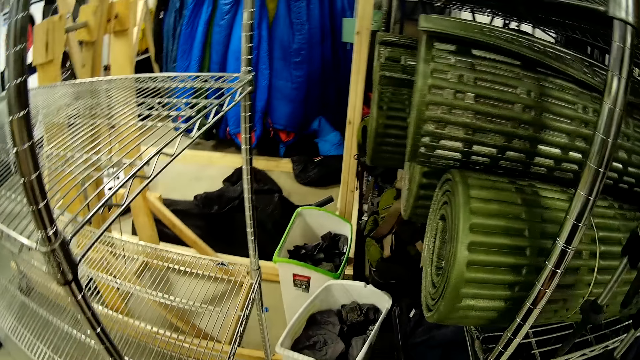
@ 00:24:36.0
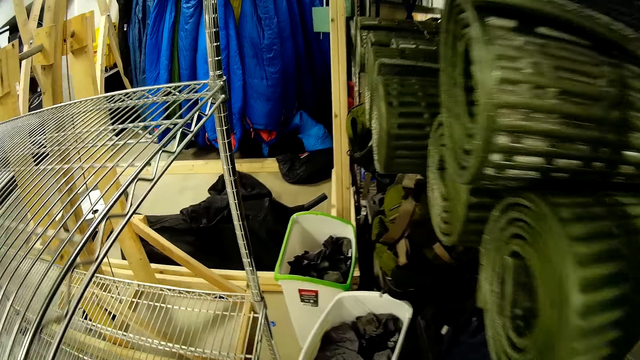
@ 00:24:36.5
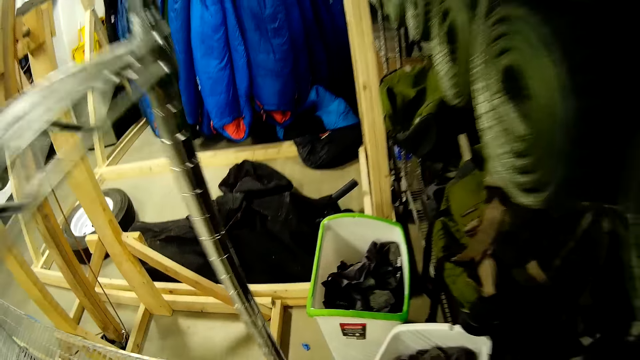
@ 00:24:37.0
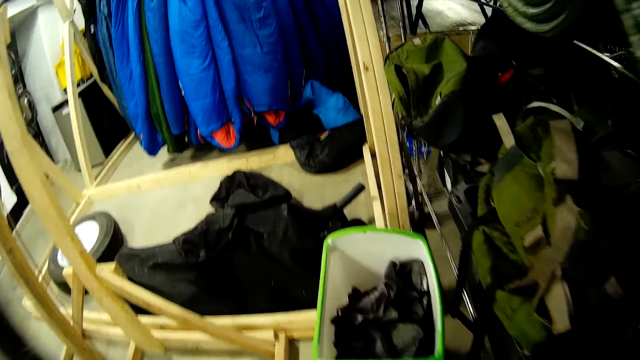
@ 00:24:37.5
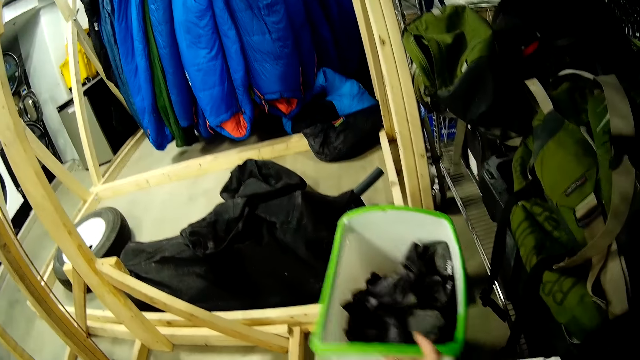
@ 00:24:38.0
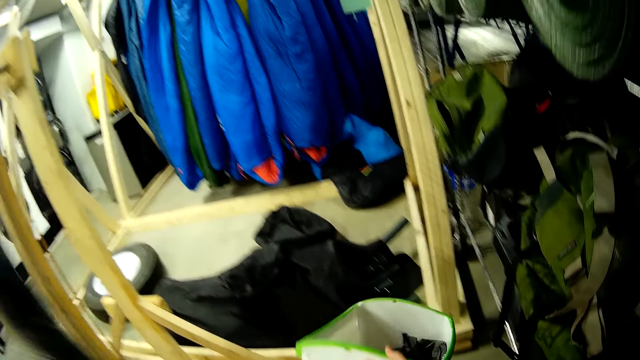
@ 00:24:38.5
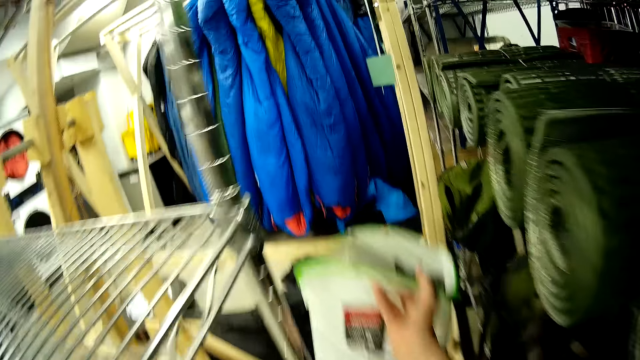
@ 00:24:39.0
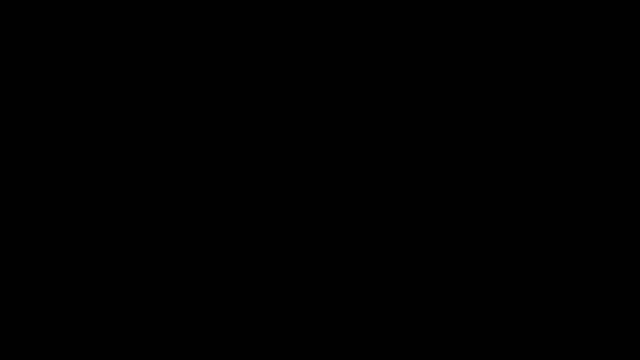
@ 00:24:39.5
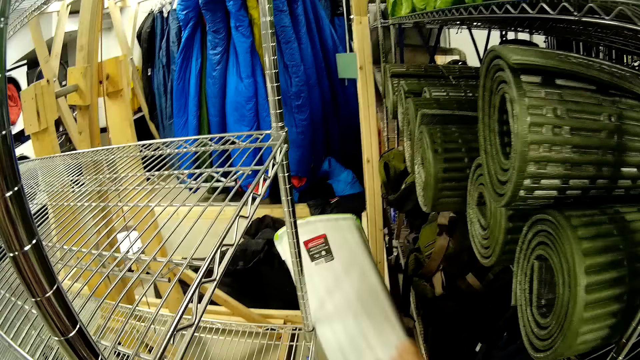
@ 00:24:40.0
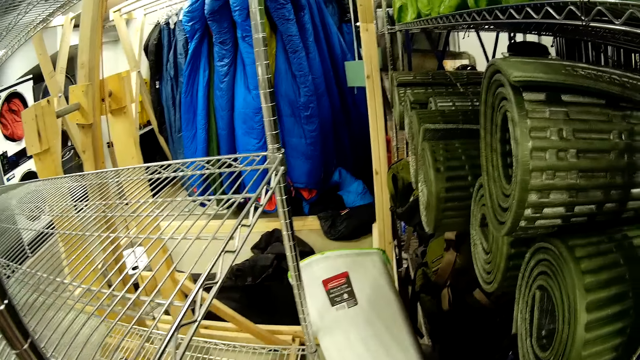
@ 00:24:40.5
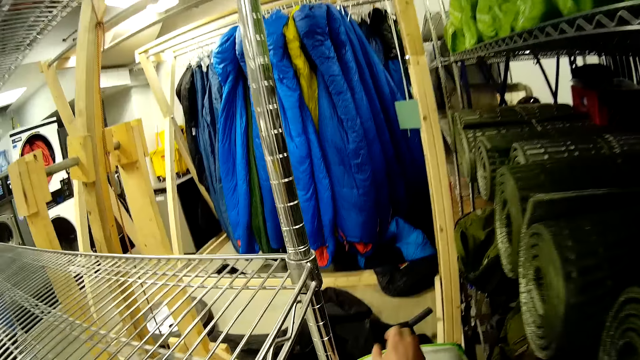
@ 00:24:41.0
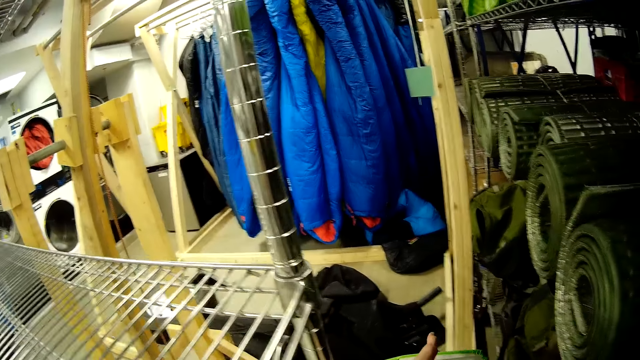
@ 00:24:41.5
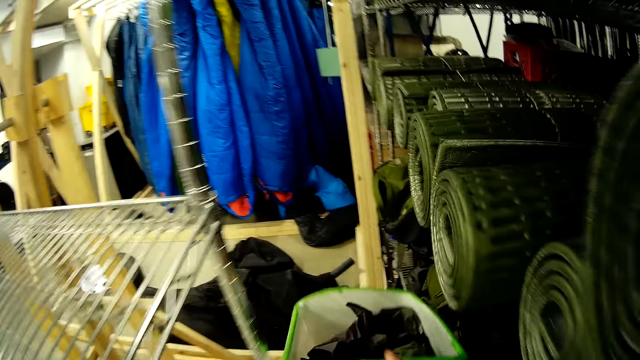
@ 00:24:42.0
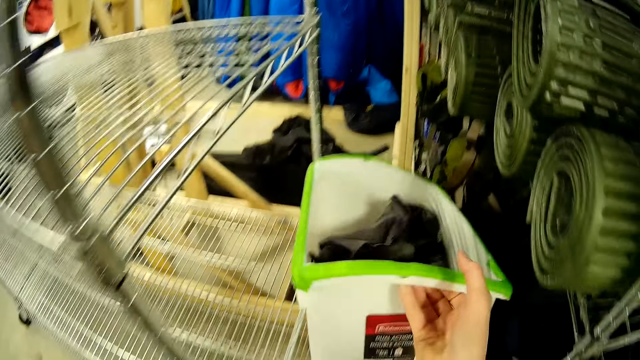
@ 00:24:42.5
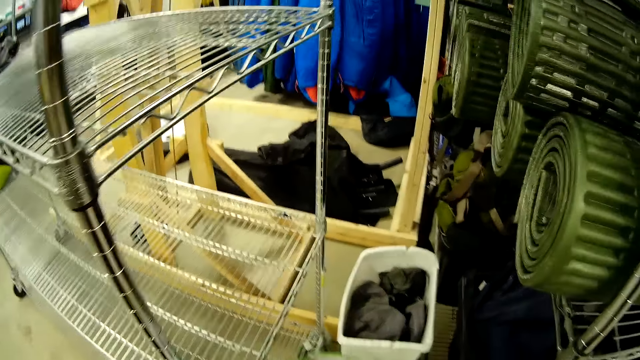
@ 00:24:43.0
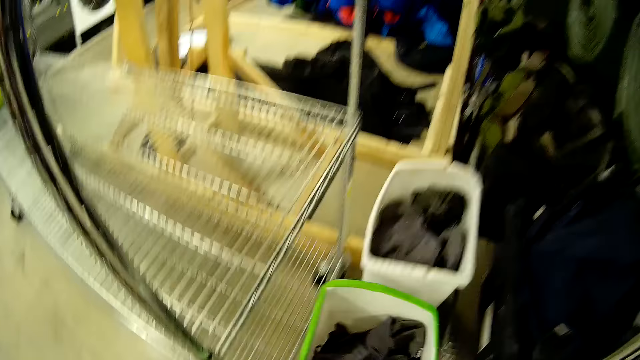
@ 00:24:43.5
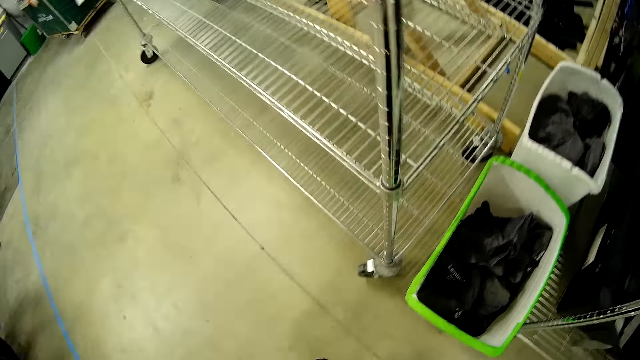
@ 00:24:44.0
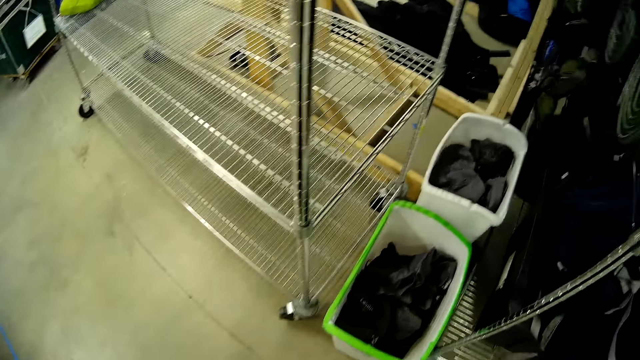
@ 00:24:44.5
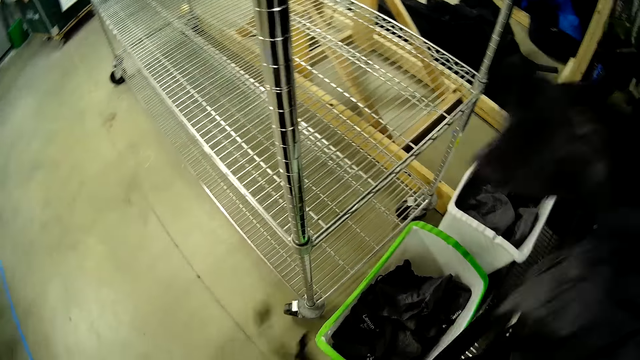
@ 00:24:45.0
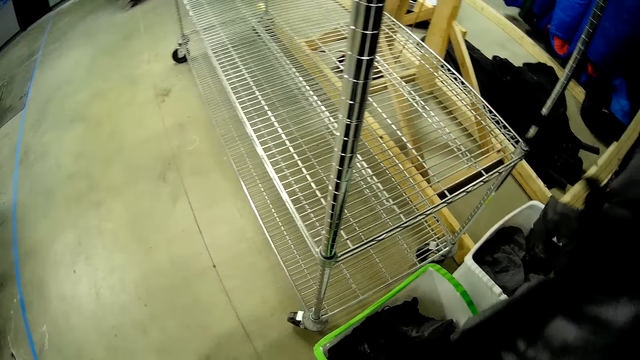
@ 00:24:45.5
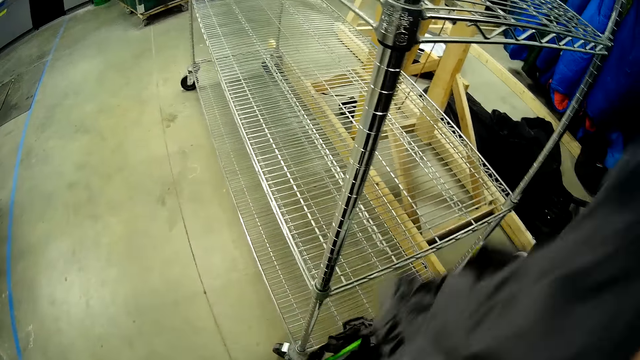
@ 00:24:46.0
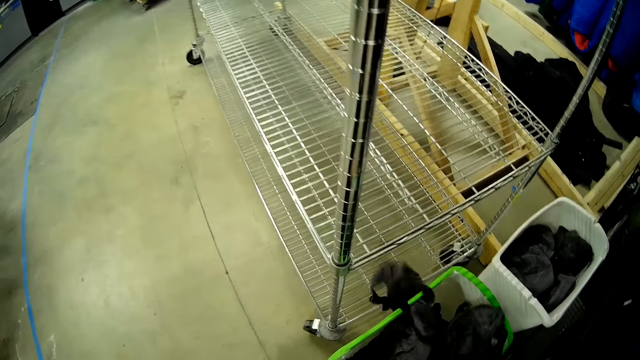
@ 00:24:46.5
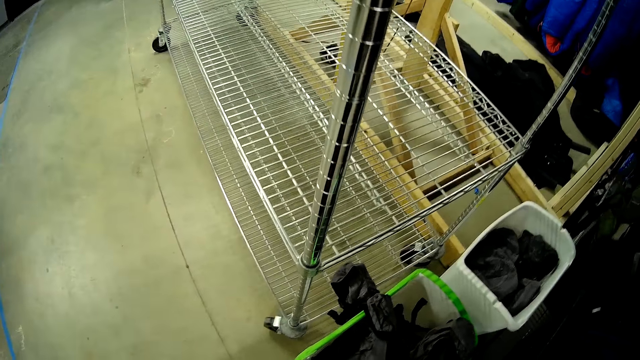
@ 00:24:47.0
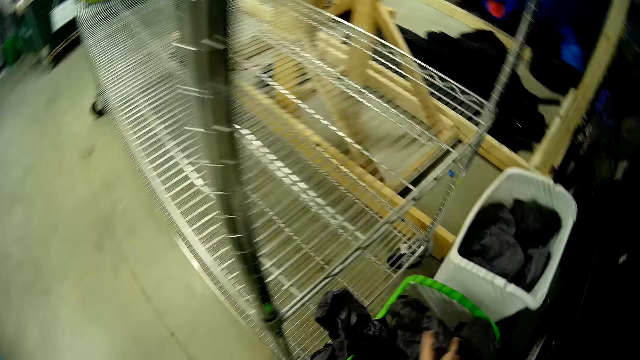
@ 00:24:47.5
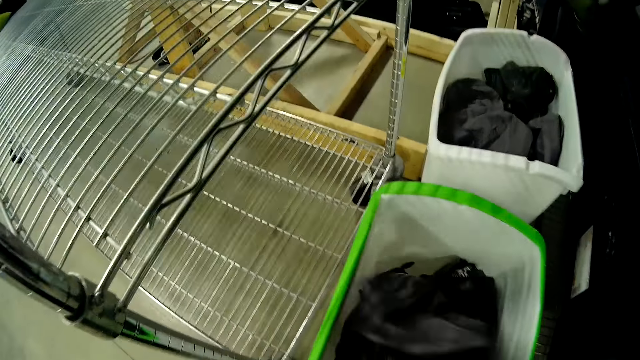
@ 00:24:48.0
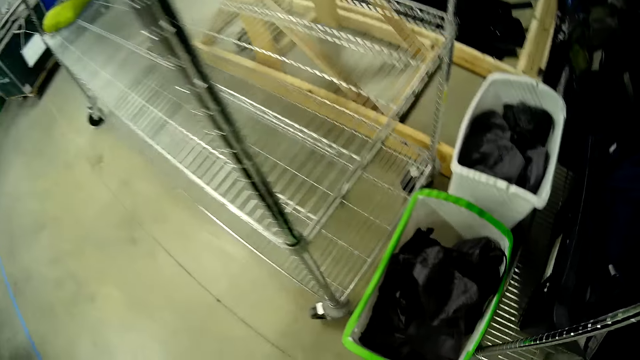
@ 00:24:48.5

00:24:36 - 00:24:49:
The camera wearer carries a container or bucket. They pick up the bucket. They drop the container on the floor. They put the clothes from the sack bag in the container.

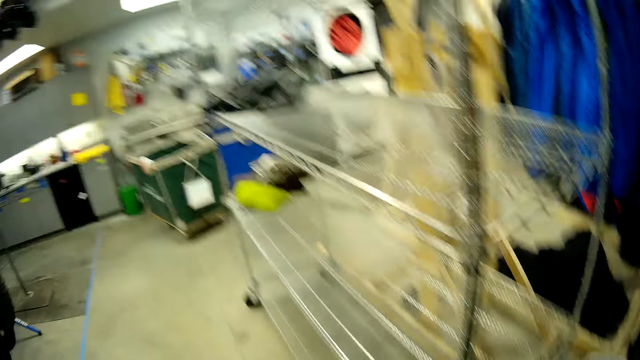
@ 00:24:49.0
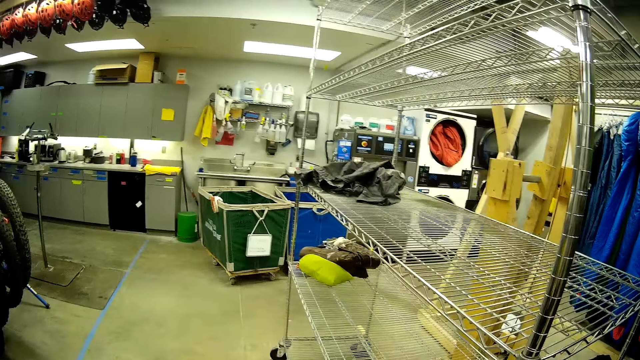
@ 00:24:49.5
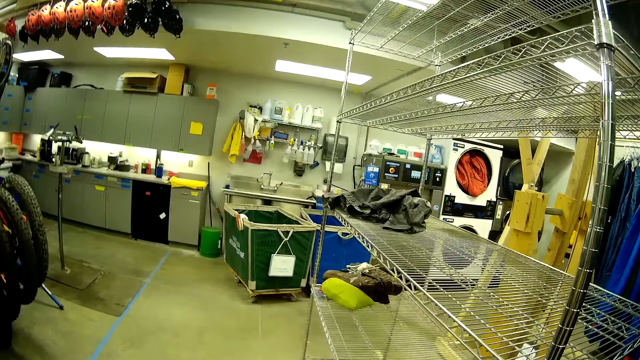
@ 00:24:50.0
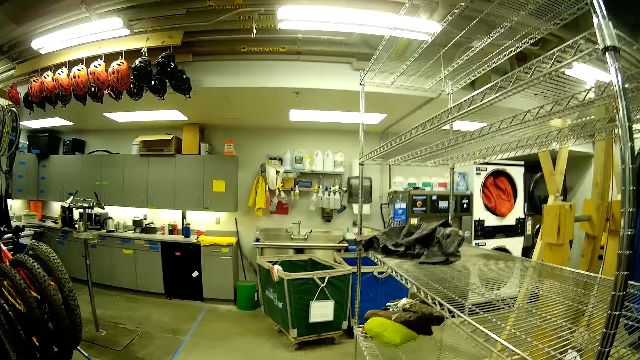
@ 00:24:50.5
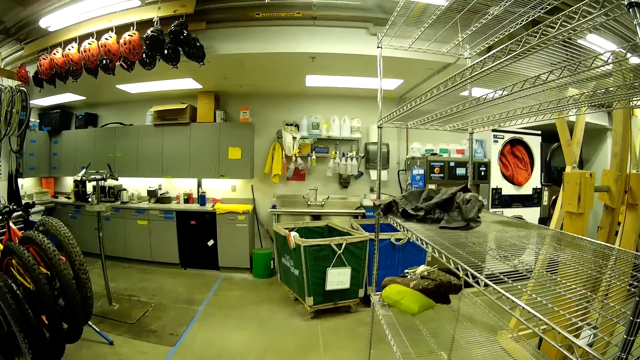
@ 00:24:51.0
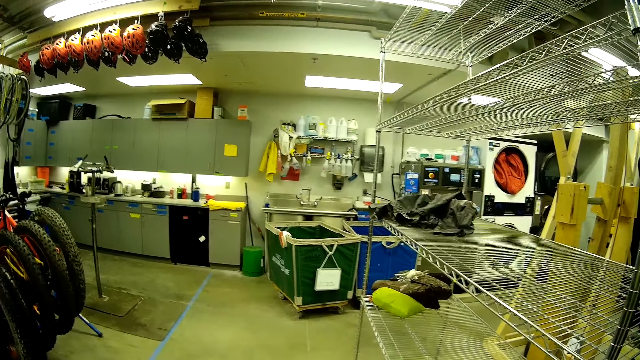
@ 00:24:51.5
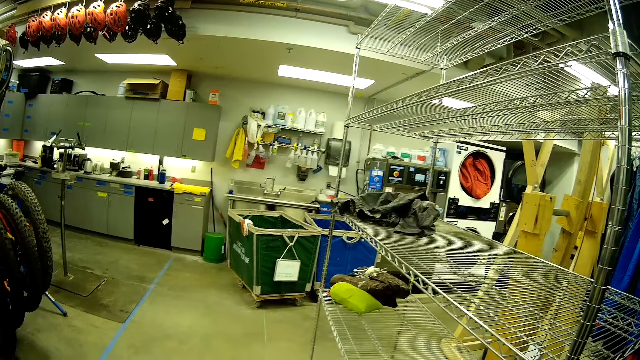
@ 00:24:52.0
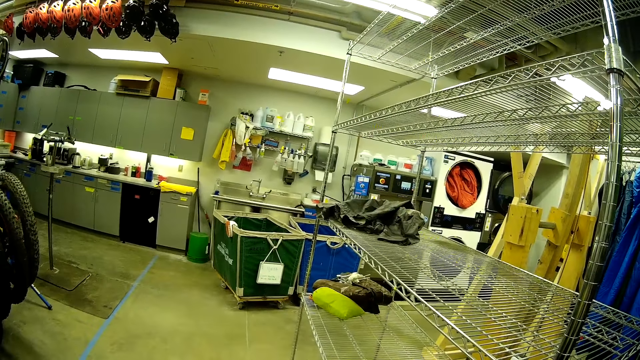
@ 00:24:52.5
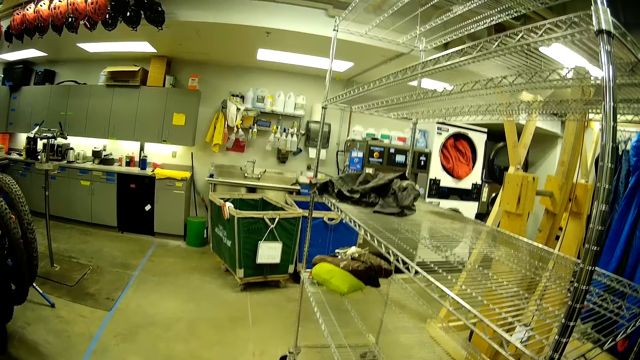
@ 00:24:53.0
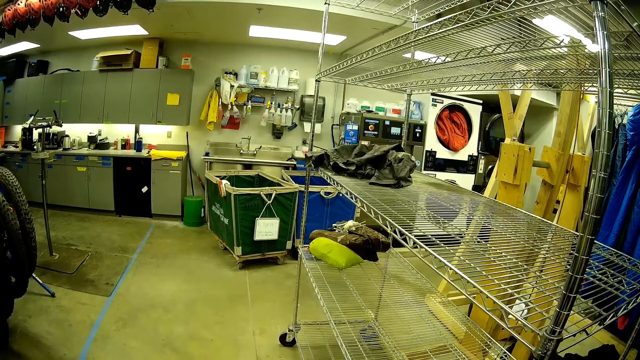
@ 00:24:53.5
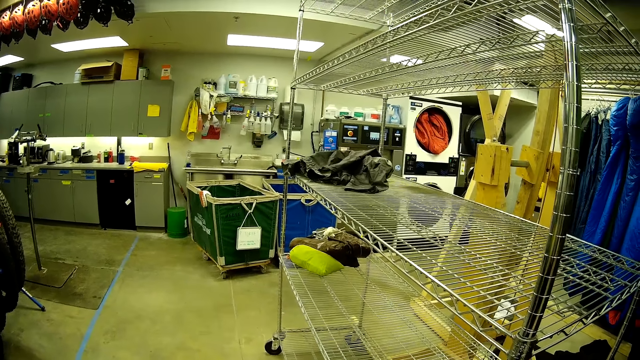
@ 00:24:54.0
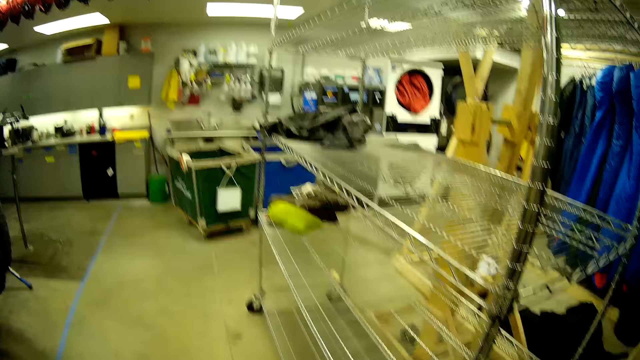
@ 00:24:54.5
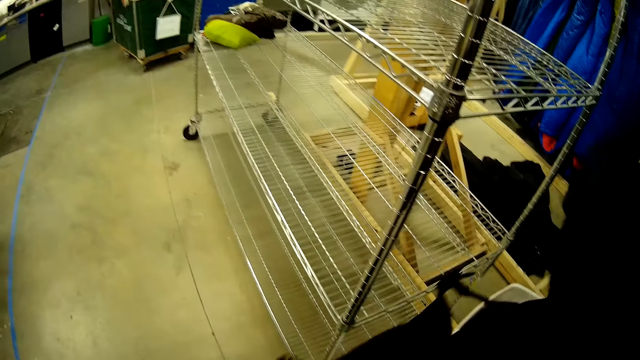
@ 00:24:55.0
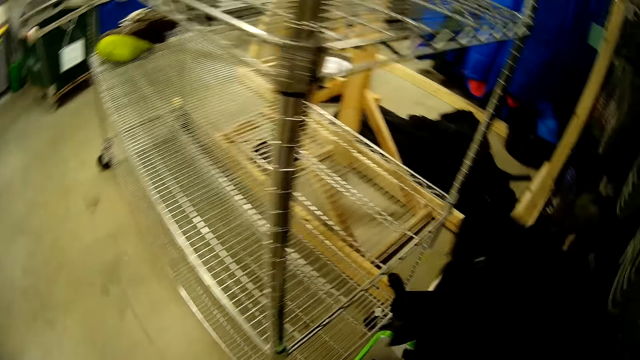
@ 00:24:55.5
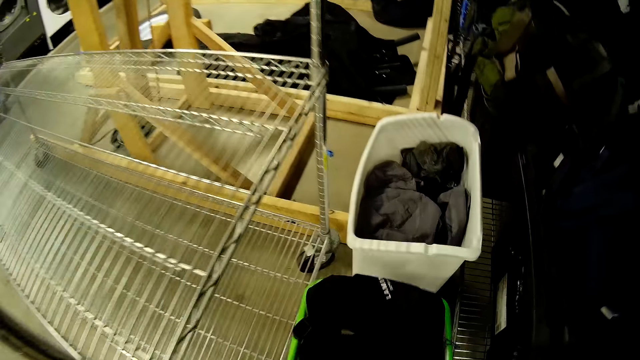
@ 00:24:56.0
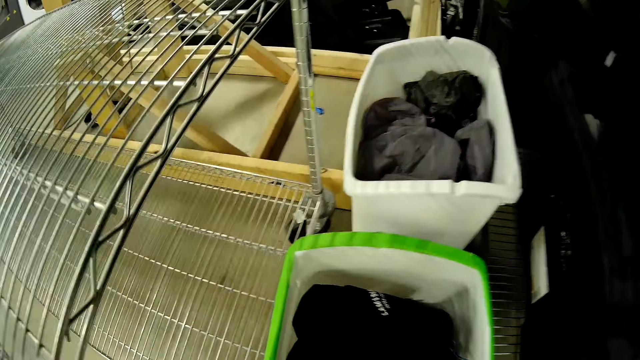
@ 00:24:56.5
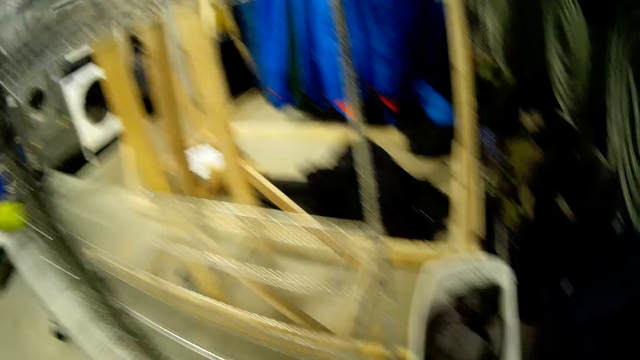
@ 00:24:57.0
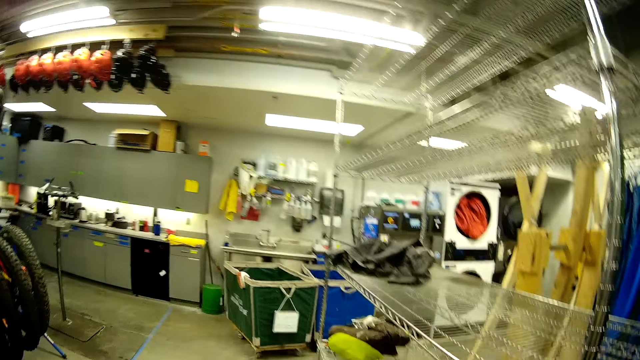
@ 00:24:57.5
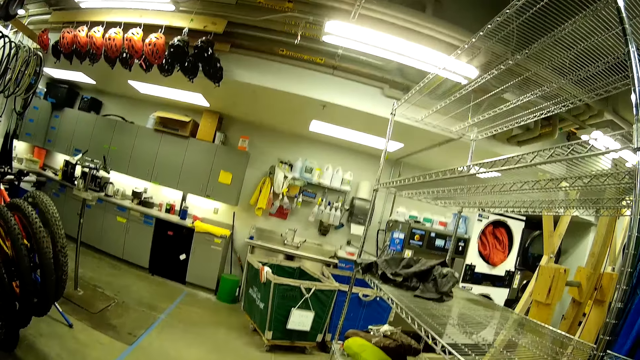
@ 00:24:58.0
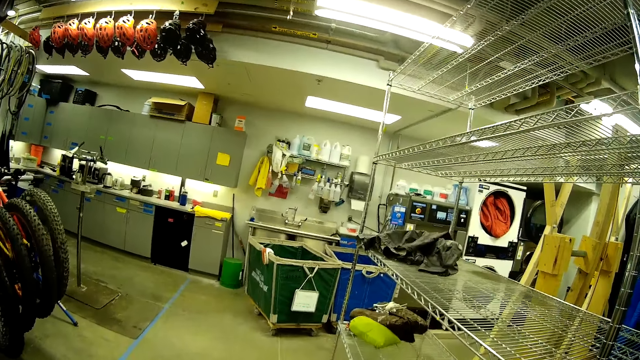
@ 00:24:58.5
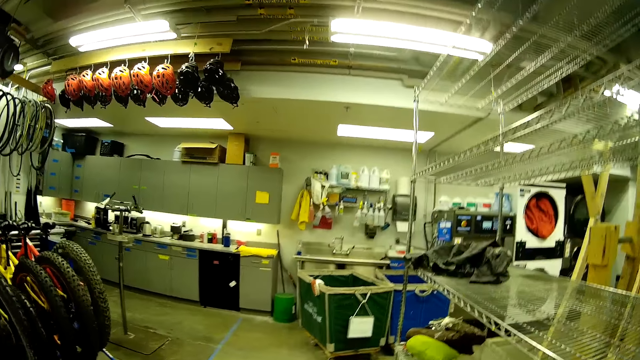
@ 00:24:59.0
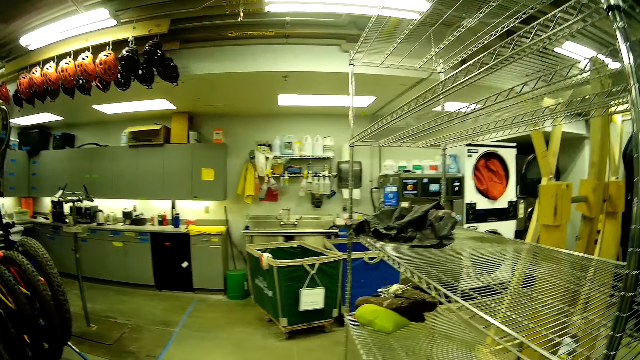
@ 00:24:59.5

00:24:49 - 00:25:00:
The camera wearer looks around. They put the cloth in the bucket.
